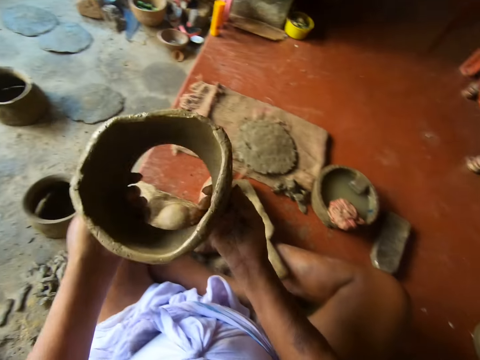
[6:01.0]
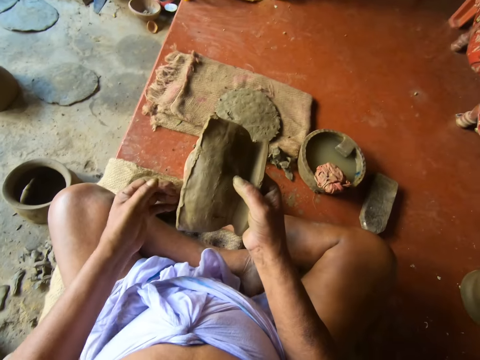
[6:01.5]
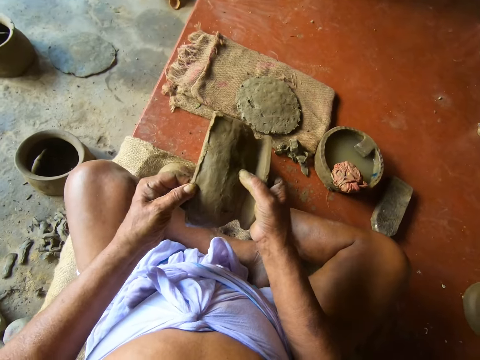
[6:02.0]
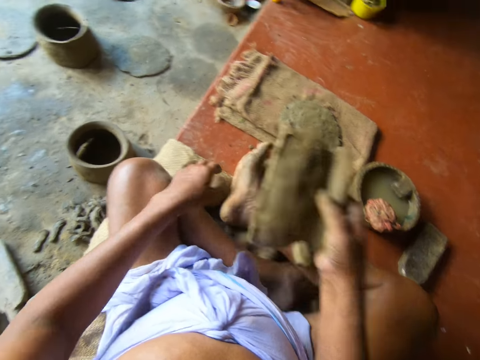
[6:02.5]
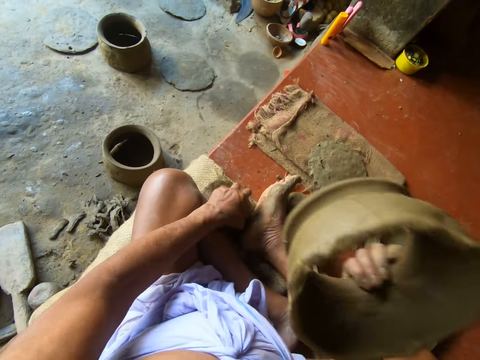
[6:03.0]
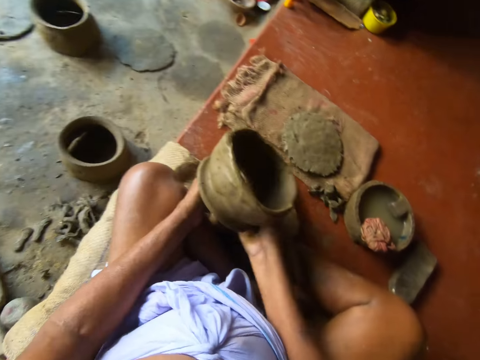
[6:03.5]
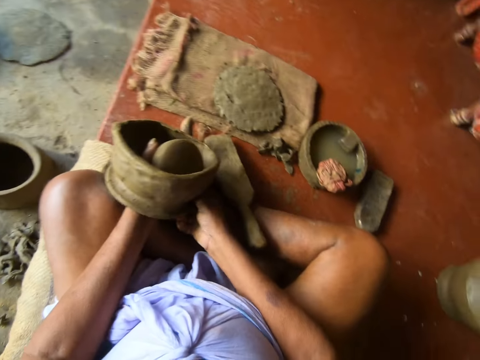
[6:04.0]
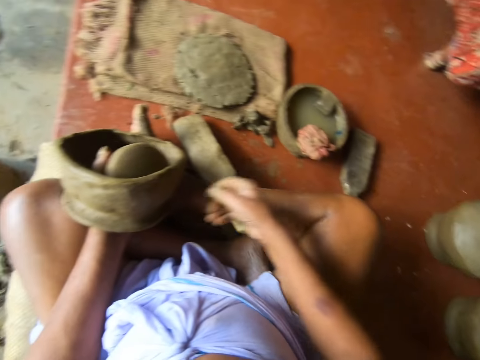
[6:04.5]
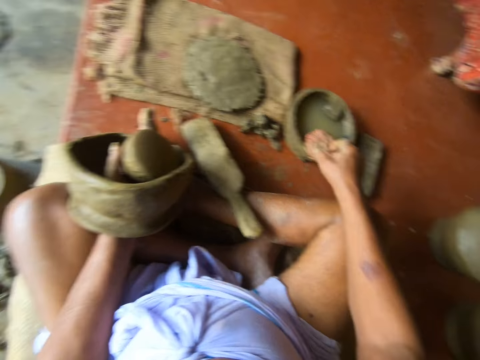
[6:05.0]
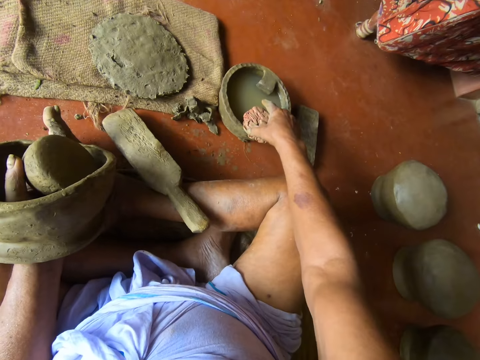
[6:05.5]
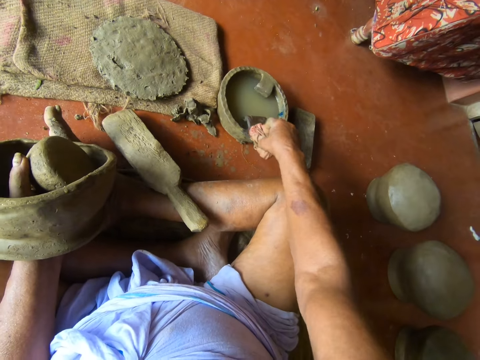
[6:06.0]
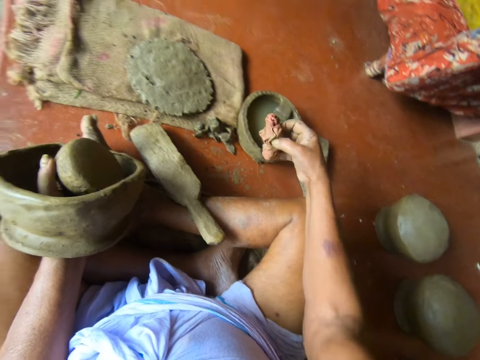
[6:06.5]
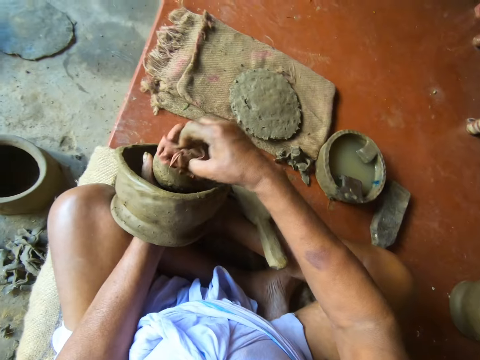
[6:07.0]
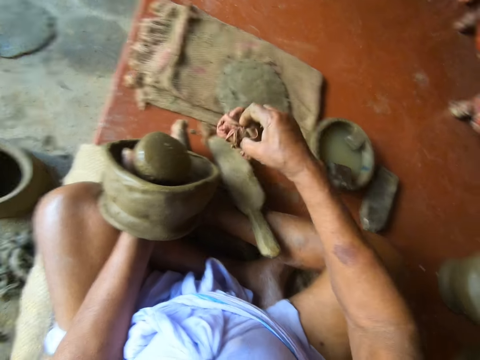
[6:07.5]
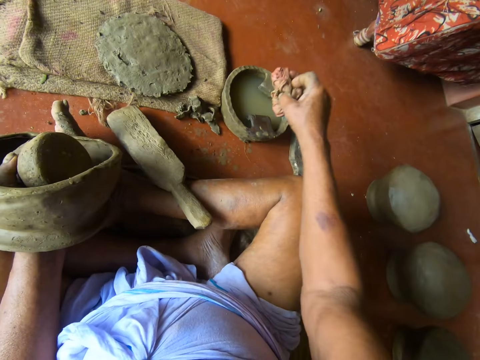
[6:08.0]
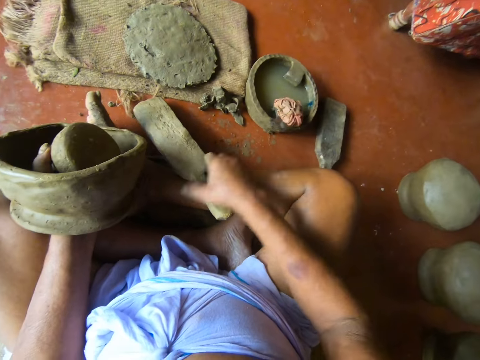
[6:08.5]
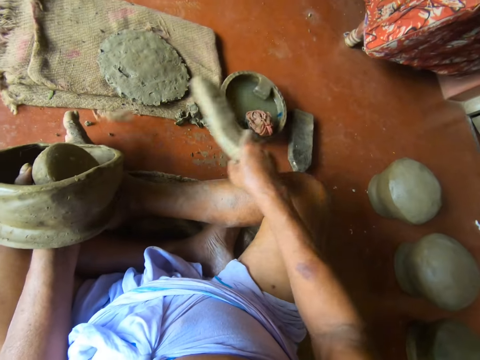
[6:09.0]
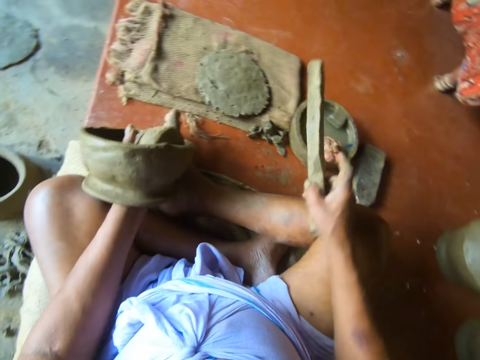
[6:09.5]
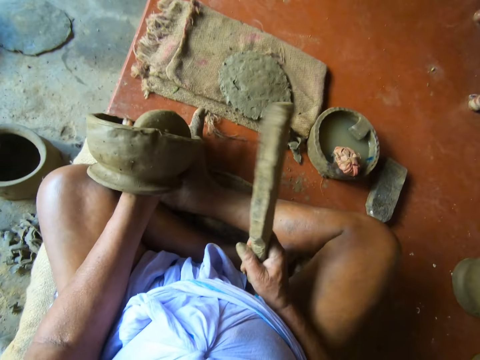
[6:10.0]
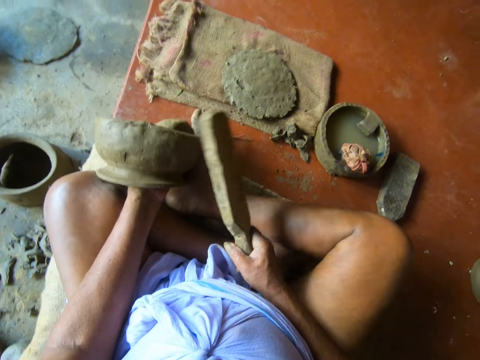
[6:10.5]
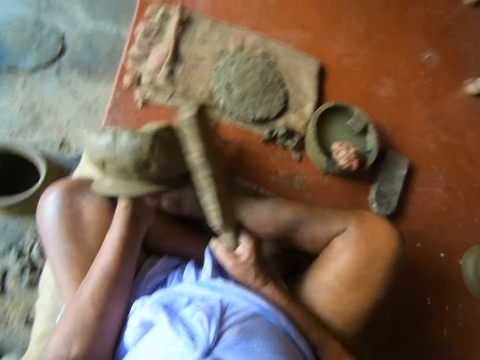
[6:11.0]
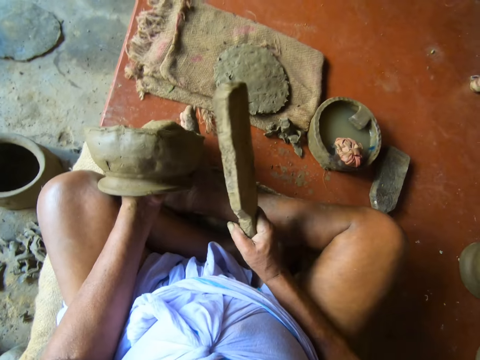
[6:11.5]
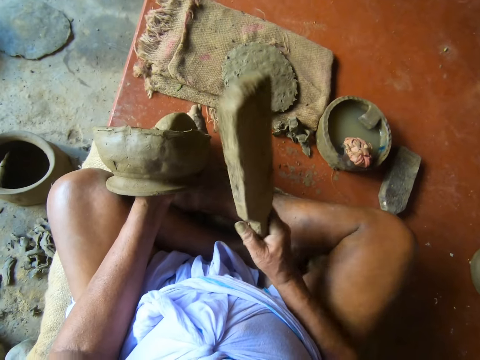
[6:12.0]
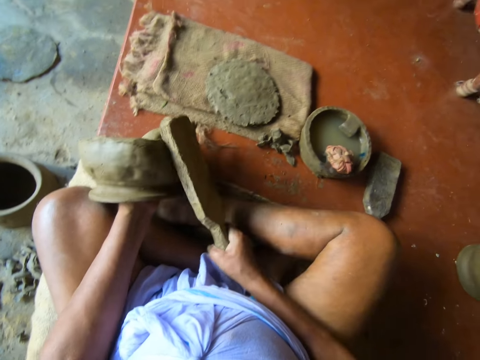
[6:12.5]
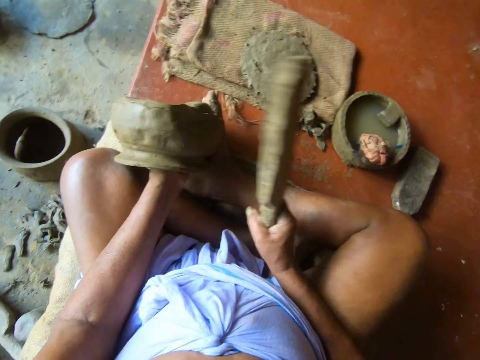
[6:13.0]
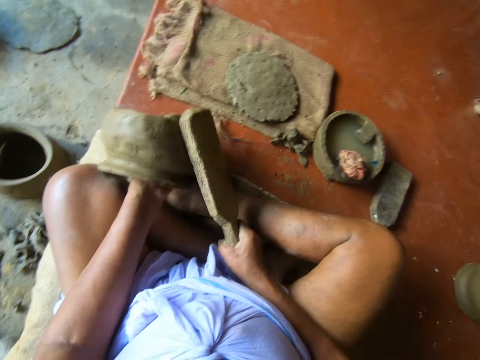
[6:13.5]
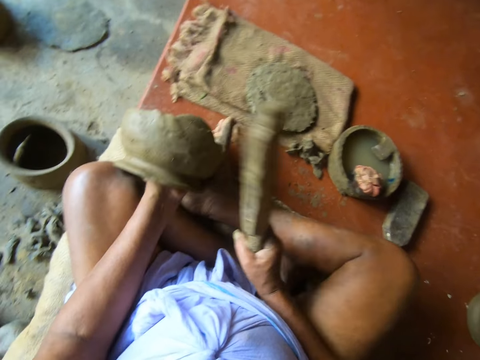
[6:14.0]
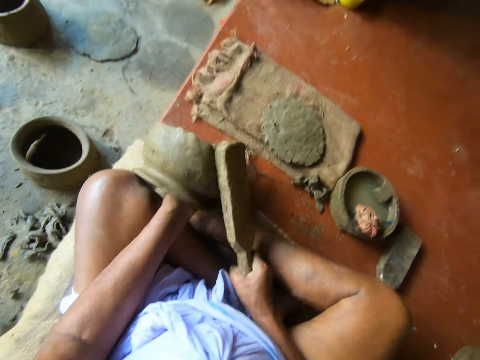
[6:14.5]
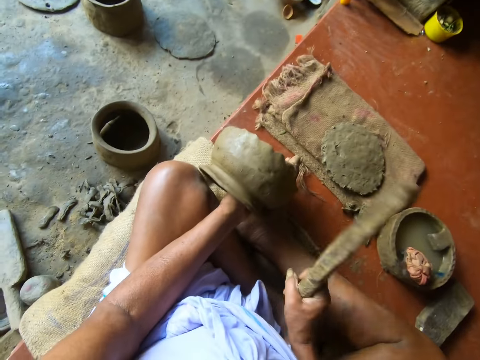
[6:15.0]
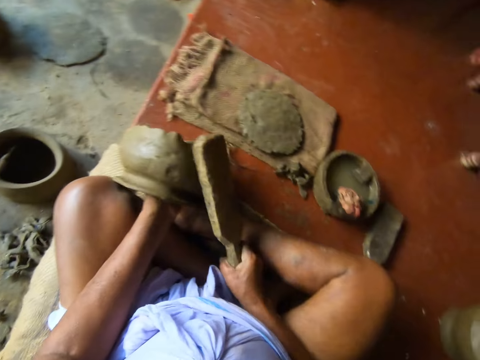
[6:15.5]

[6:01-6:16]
The camera wearer holds the clay mold in his right hand. He touches the clay mold in his right hand with his left hand. He picks up the clay mold on the floor with his left hand. He puts the clay together with the pot. He passes the clay mold from his right hand to his left hand. He picks up the wet napkin on the bowl of water on the floor with his right hand. He touches the clay mold in his left hand with the wet napkin in his right hand. He drops the wet napkin from his right hand on the bowl of water on the floor. He picks up the wooden bat or pot shaper from the floor with his right hand. He dips the pot shaper in water. He taps the wet napkin on the bowl of water on the floor with the wooden bat in his right hand. He turns the pot on the left hand. He beats the clay mold in his left hand with the wooden bat in his right hand.

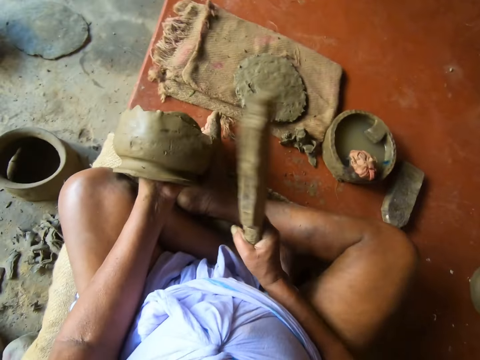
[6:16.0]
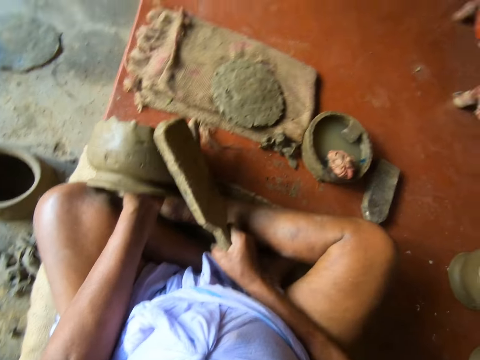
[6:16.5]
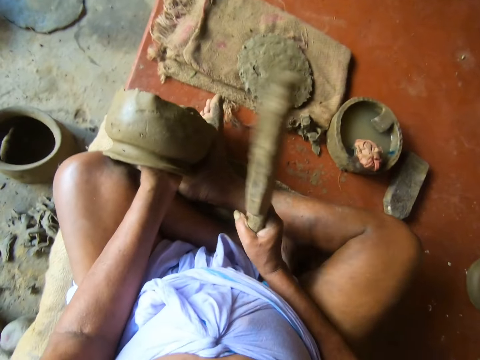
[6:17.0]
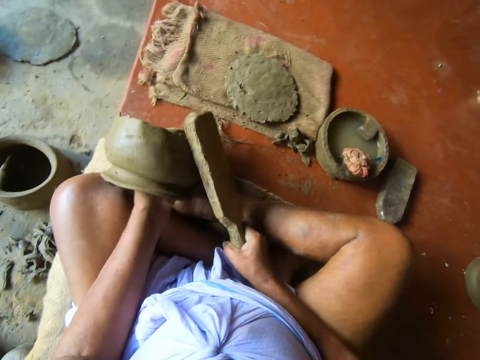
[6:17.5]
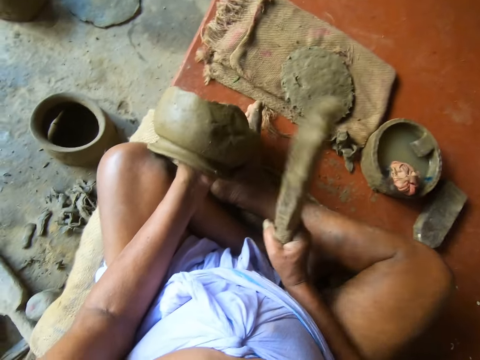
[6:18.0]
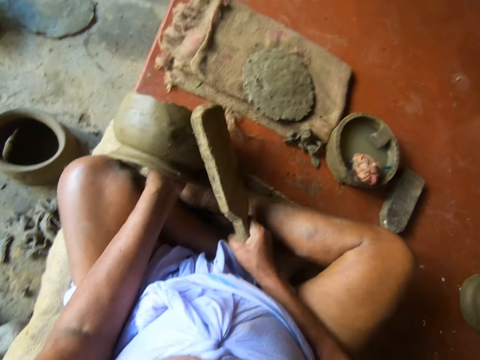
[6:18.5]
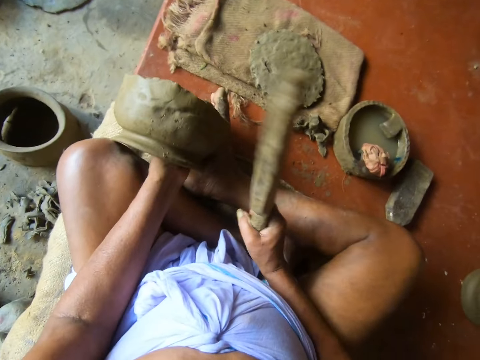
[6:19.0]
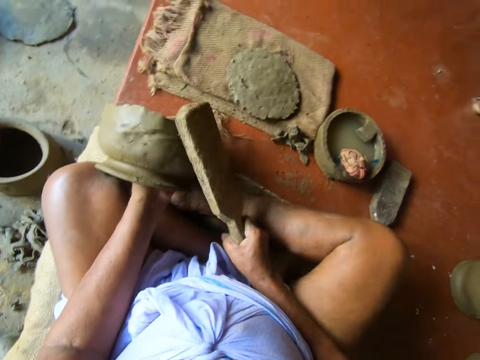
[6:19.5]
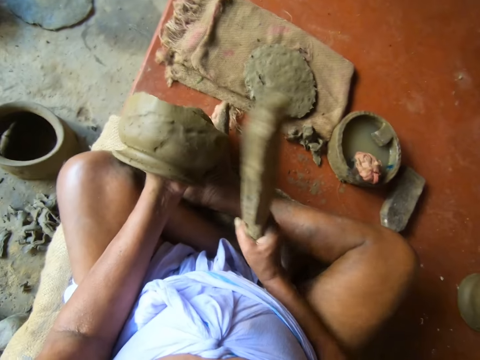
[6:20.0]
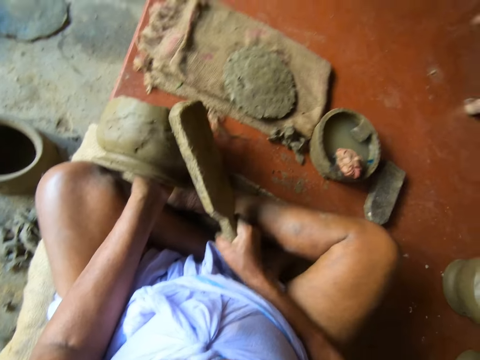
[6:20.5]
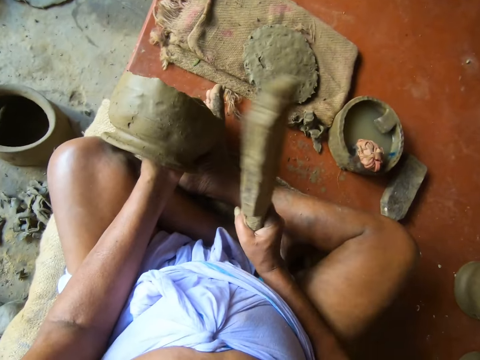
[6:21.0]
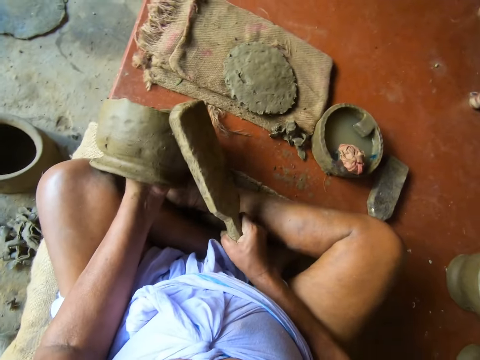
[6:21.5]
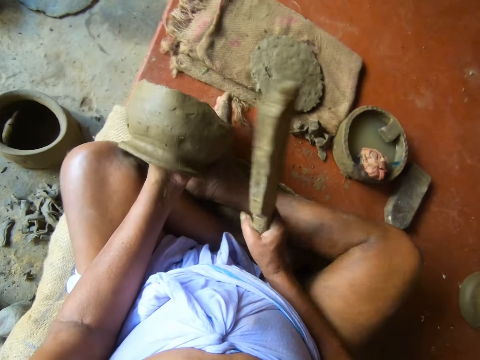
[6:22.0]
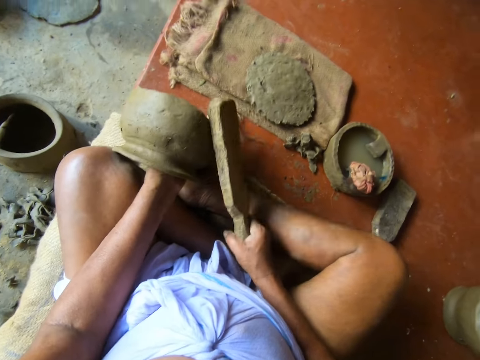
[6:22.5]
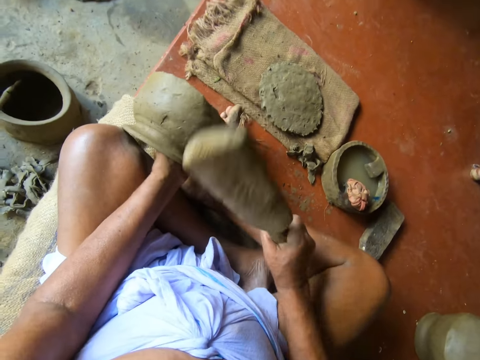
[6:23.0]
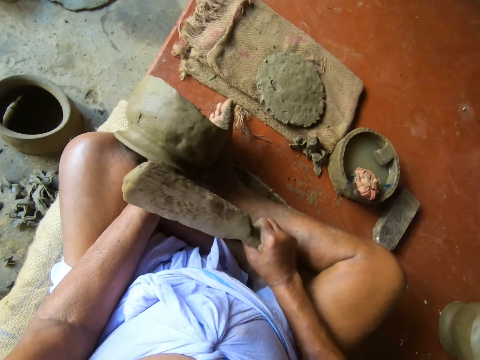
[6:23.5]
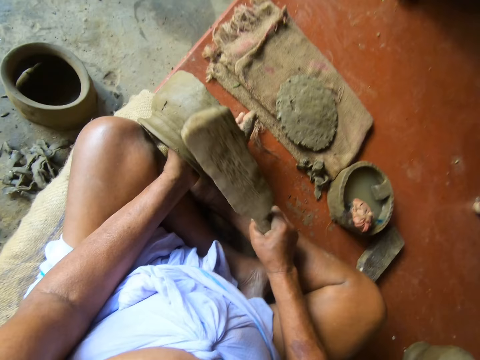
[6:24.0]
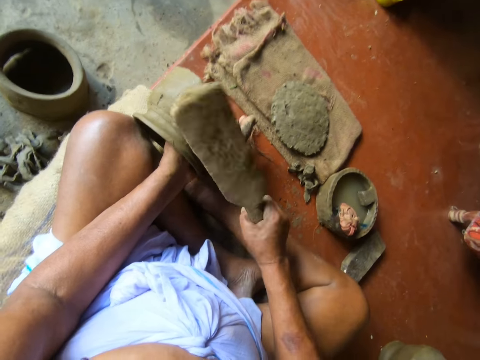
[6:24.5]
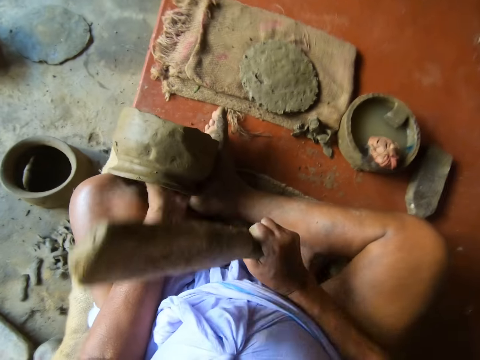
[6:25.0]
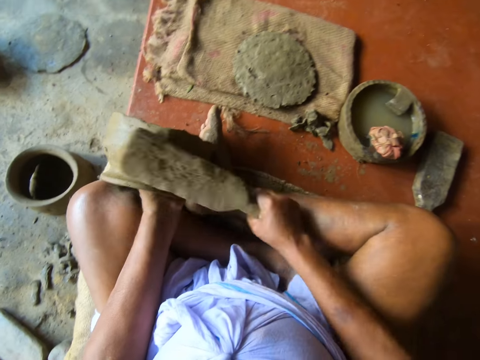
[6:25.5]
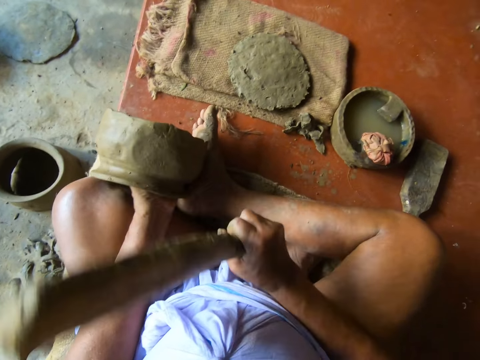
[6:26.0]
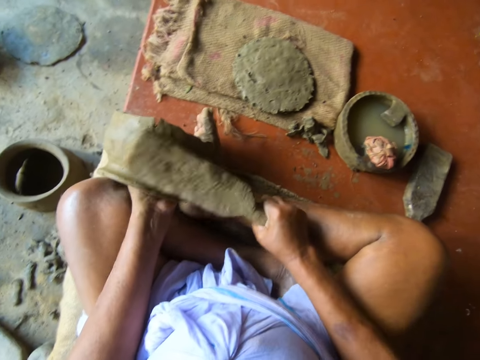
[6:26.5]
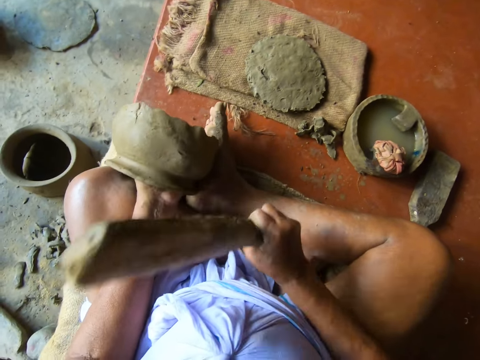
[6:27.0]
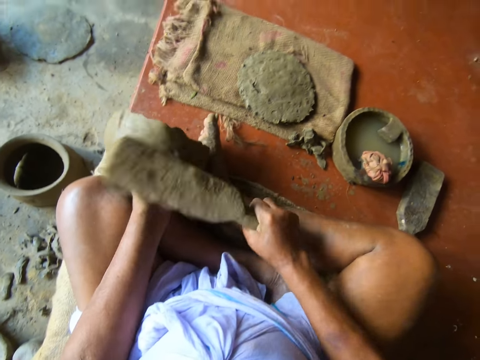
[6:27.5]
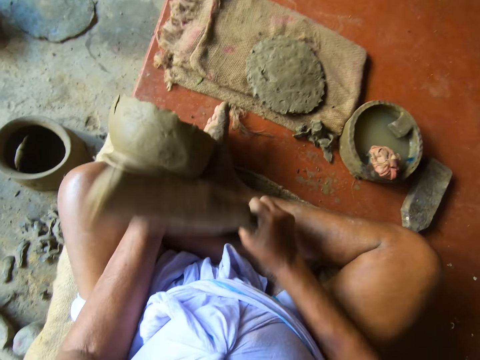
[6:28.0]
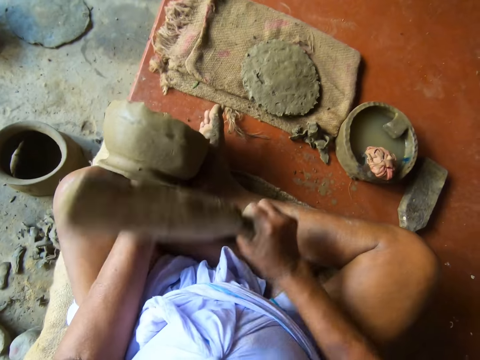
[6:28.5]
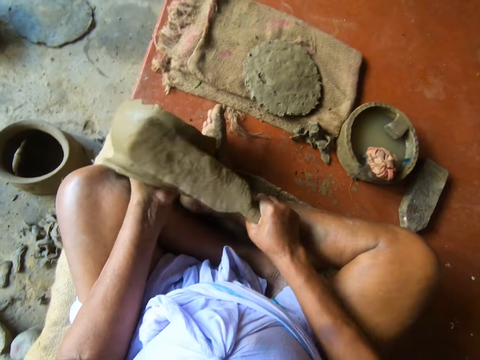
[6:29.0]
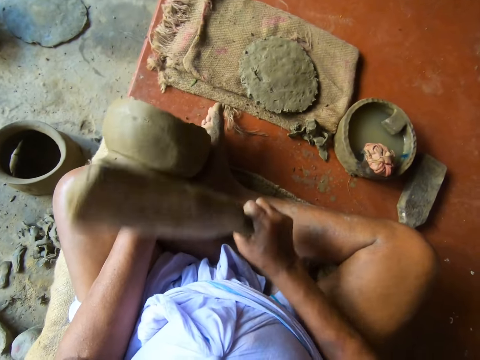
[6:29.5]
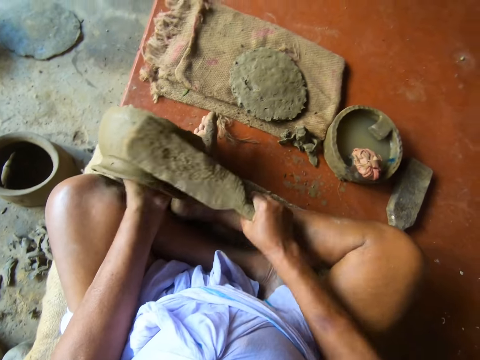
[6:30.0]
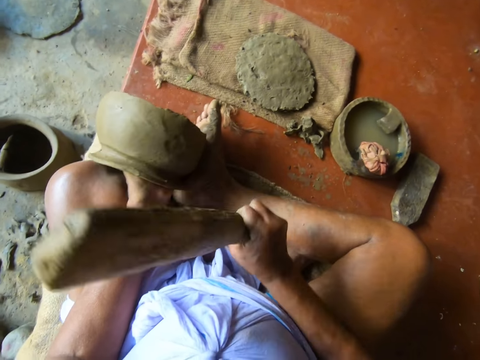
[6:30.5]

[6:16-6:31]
The camera wearer stops hitting the pot. They hit the pot with the pot shaper.
